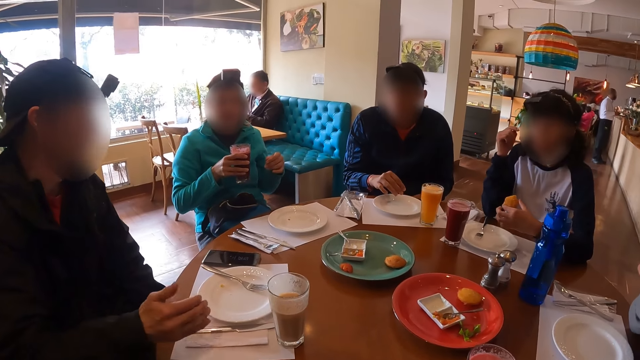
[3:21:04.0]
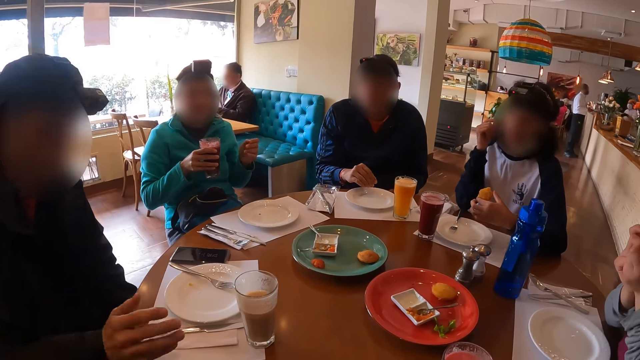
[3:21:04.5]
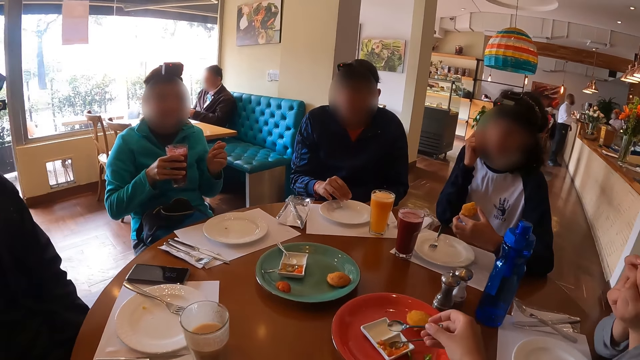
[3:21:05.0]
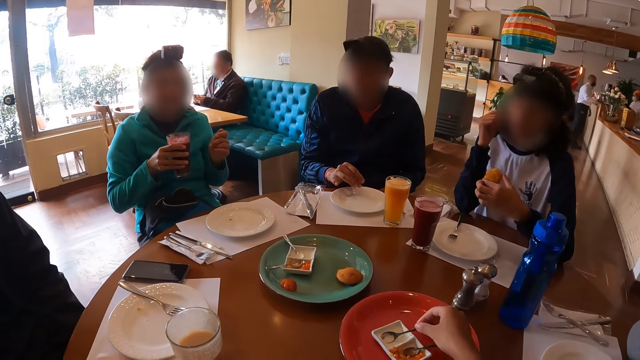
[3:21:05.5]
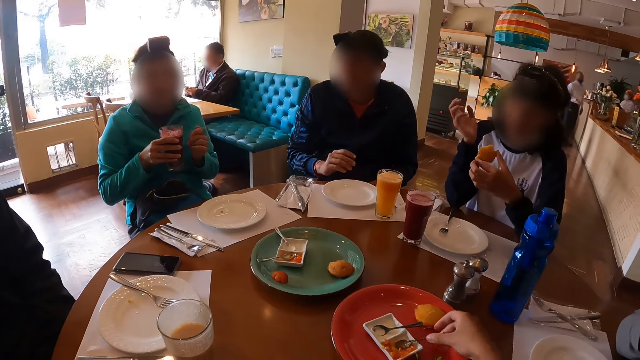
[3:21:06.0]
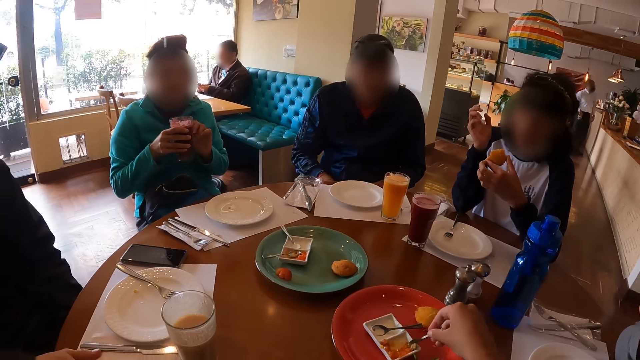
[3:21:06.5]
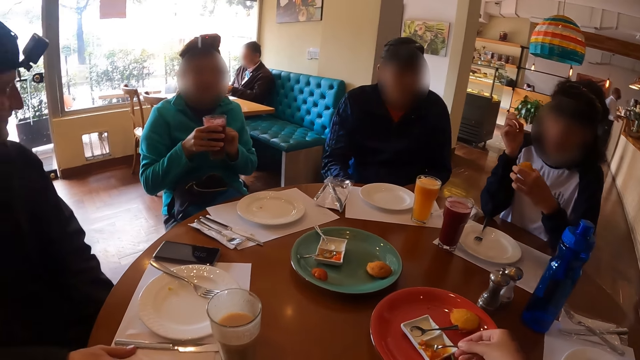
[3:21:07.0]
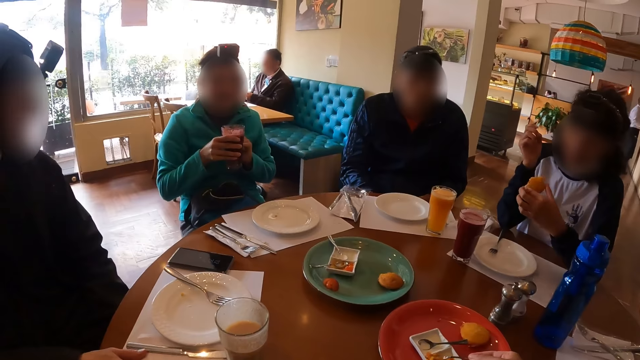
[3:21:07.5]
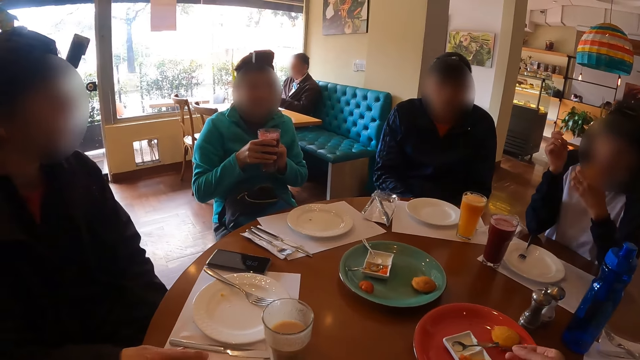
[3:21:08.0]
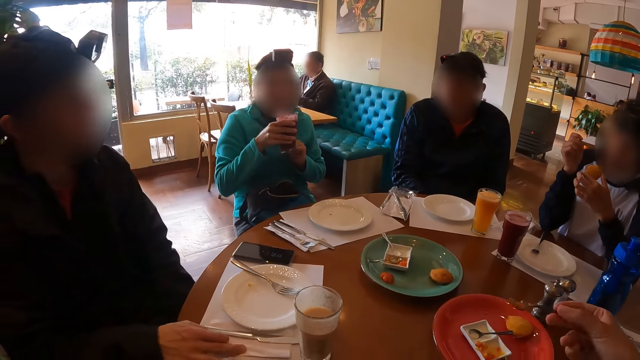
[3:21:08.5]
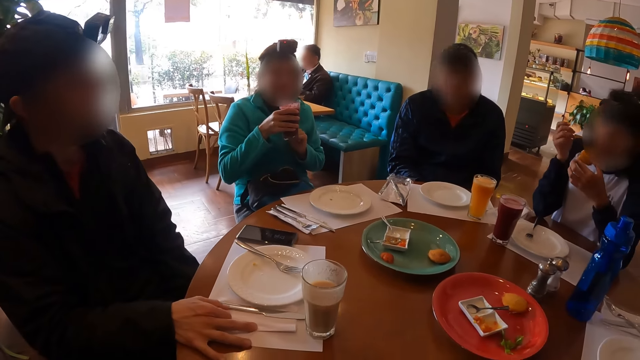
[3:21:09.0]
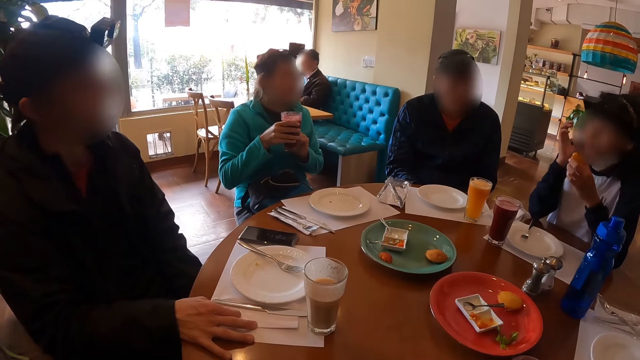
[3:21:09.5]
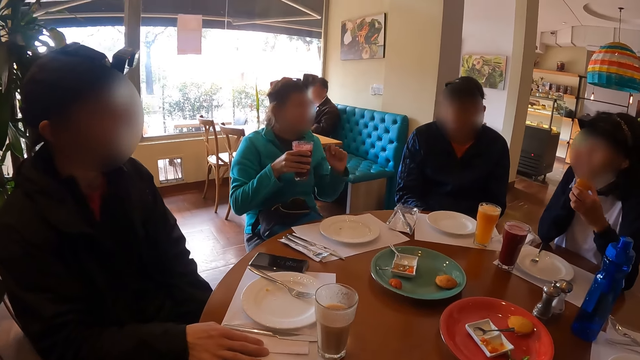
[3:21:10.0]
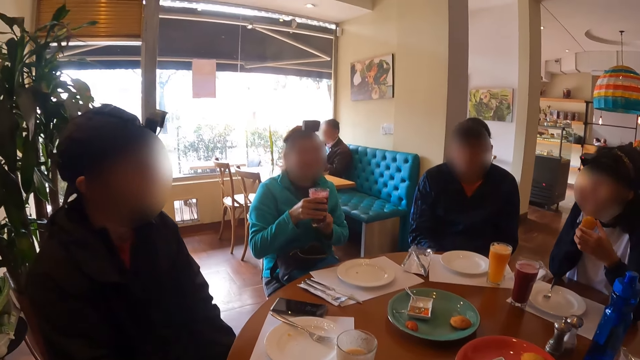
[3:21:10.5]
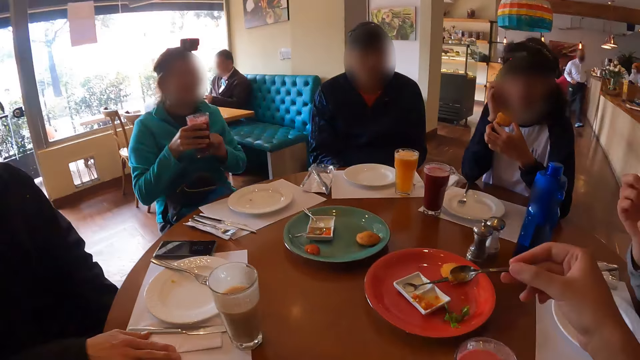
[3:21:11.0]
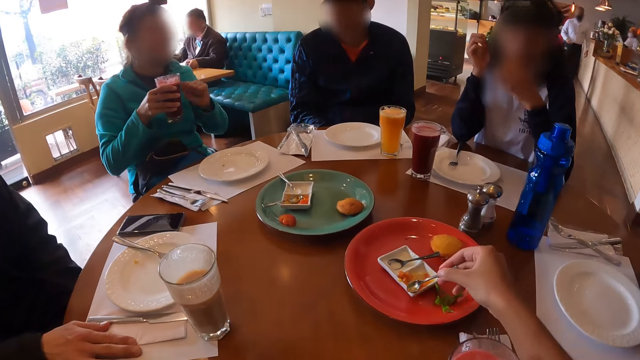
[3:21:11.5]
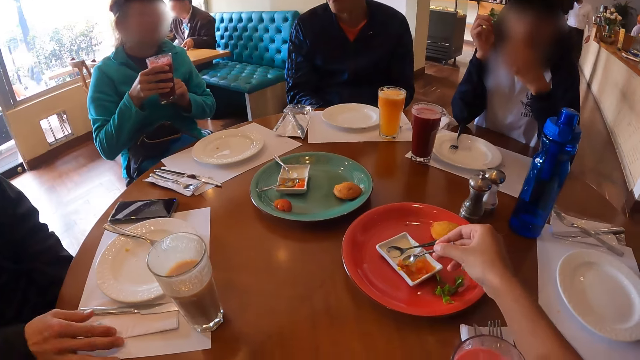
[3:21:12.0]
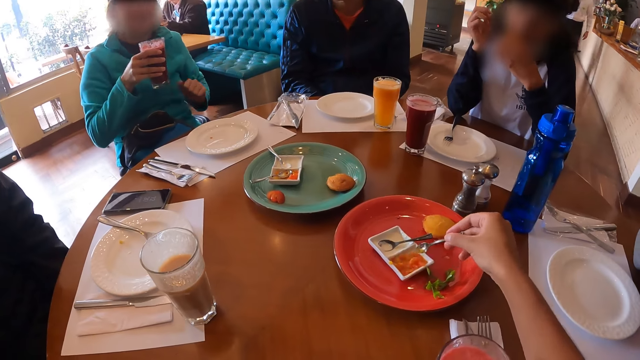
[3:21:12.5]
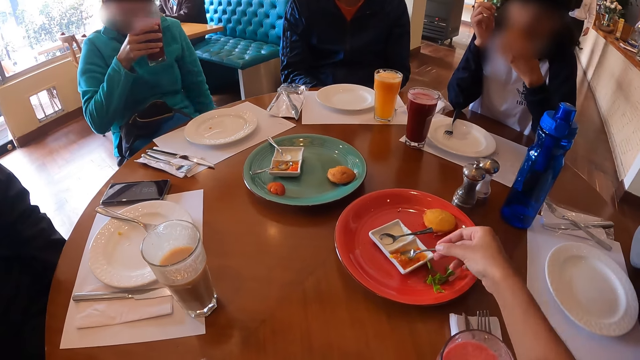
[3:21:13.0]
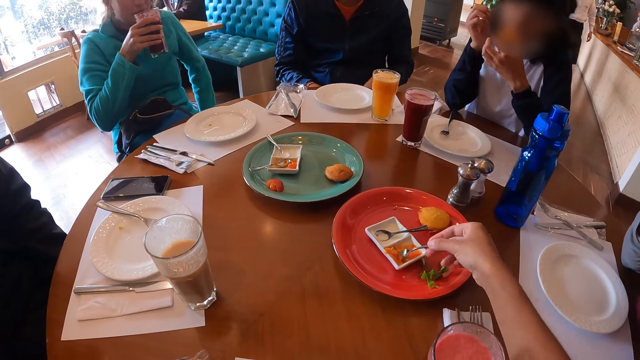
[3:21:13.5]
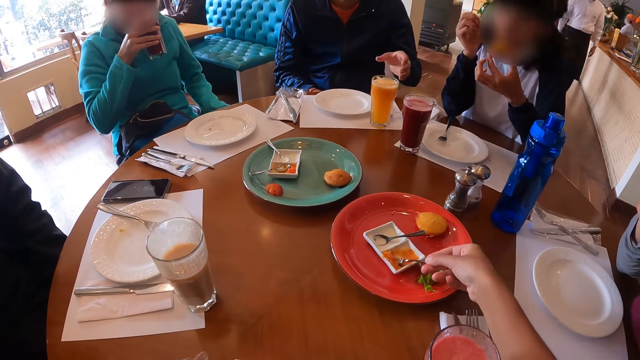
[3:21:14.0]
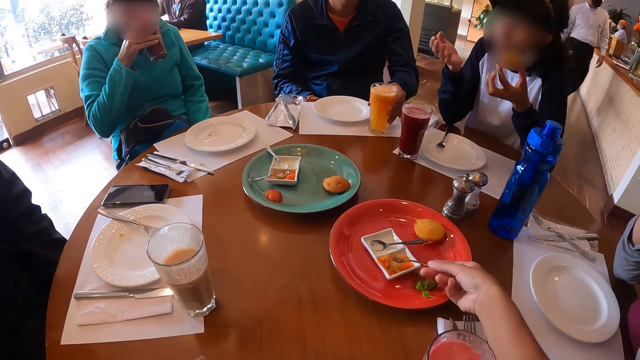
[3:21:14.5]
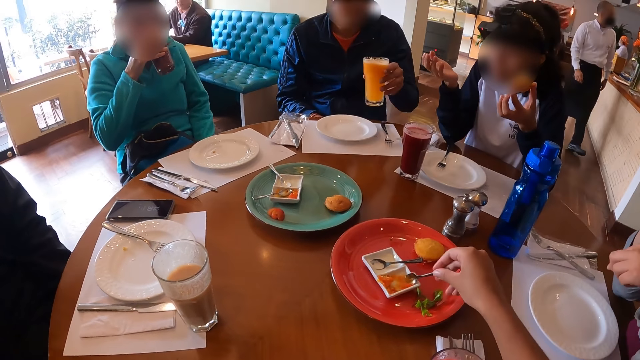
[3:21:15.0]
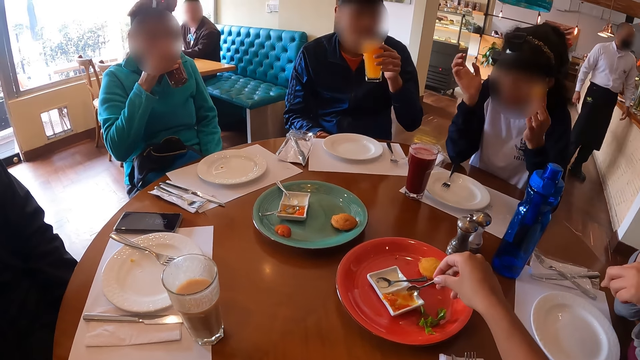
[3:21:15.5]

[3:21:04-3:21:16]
The camera wearer places the spoon in her right hand on the saucer on the plate on the table. She picks the spoon on the saucer on the plate on the table with her right hand and scoops carrot sauce from the saucer on the plate on the table with the spoon in her right hand. She scoops carrot sauce again. A woman eats from the cake in her left hand. Another woman drinks from the cup of smoothies in her right hand. A man picks the cup of smoothies from the table with his left hand and drinks from the cup of smoothies in his left hand.

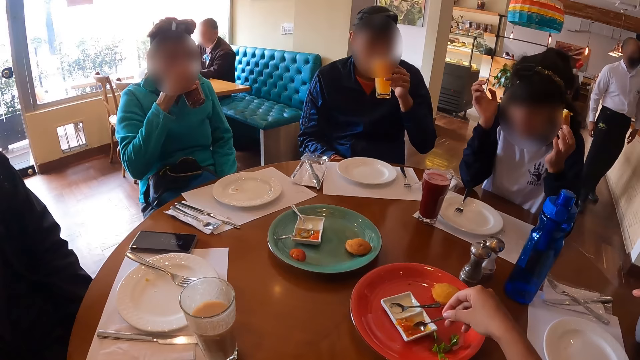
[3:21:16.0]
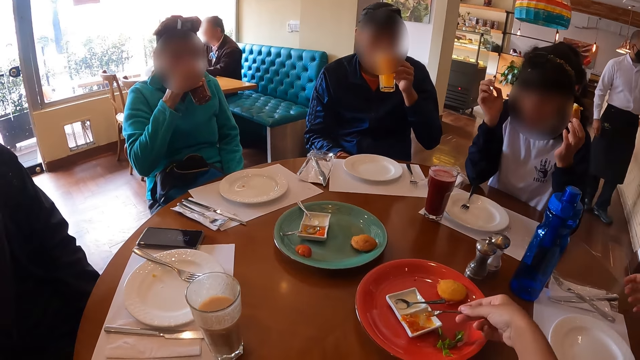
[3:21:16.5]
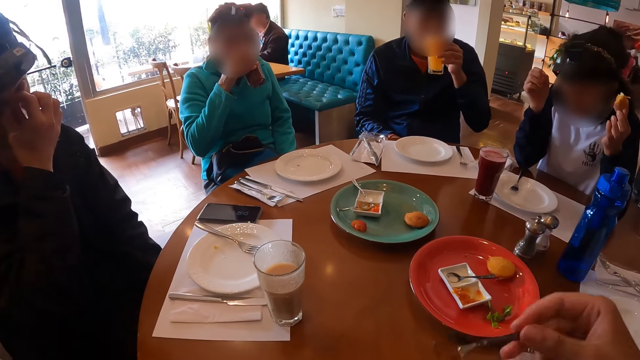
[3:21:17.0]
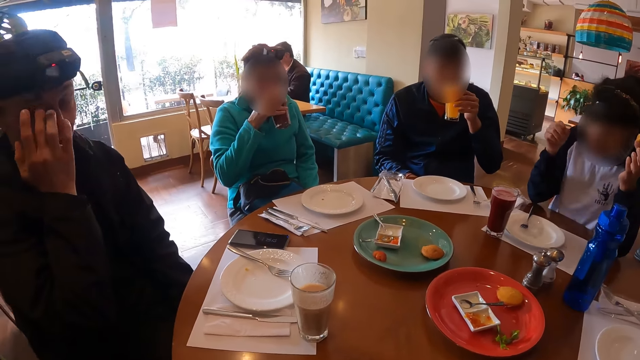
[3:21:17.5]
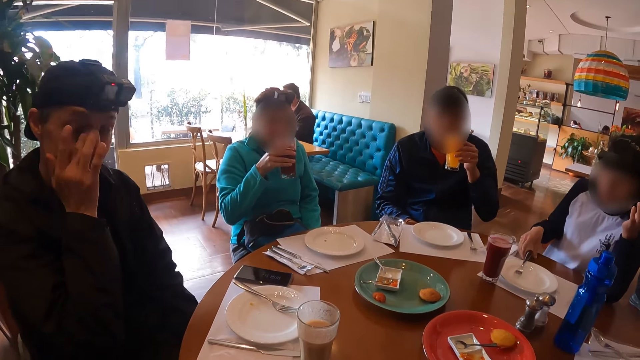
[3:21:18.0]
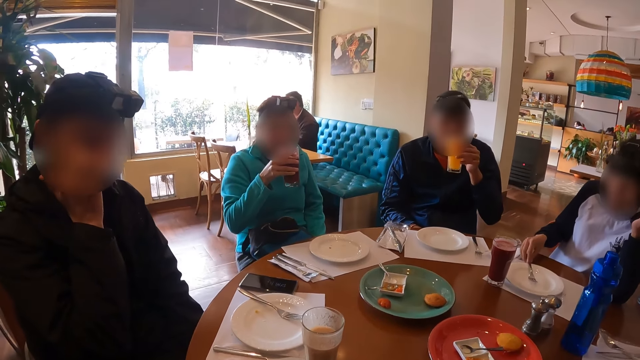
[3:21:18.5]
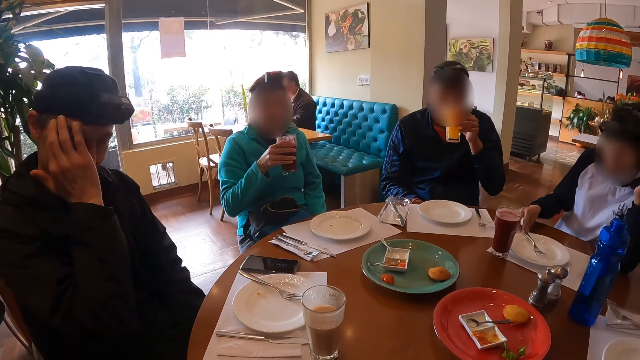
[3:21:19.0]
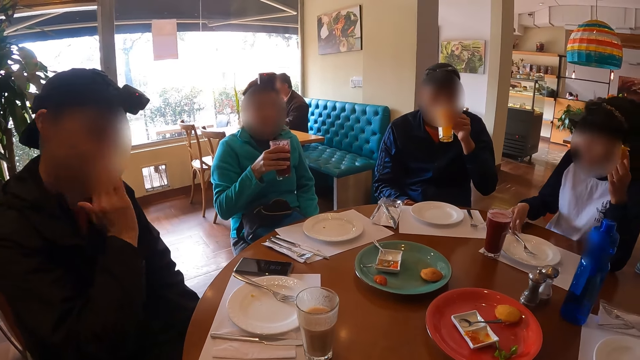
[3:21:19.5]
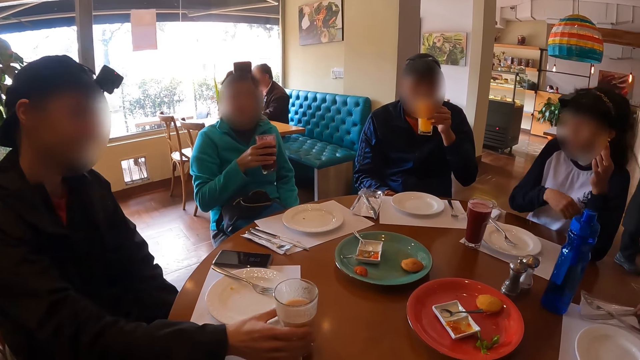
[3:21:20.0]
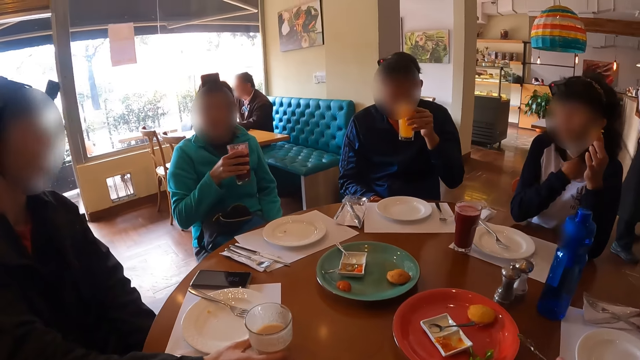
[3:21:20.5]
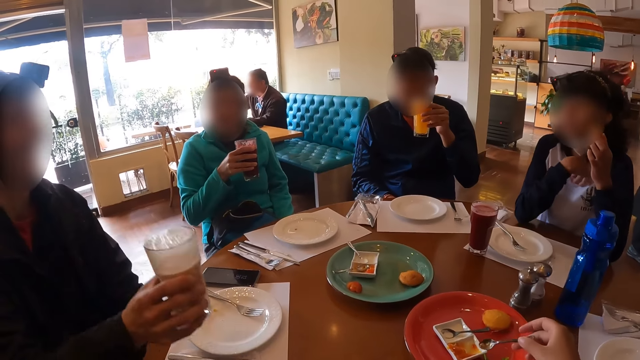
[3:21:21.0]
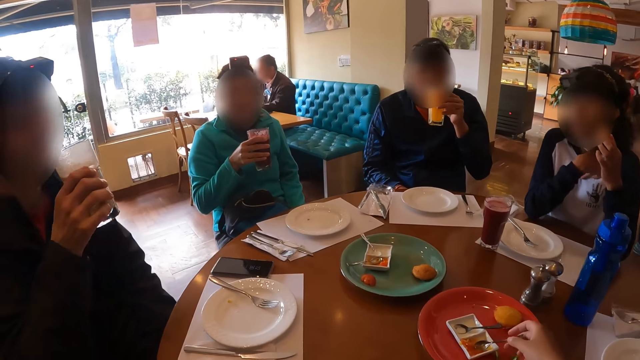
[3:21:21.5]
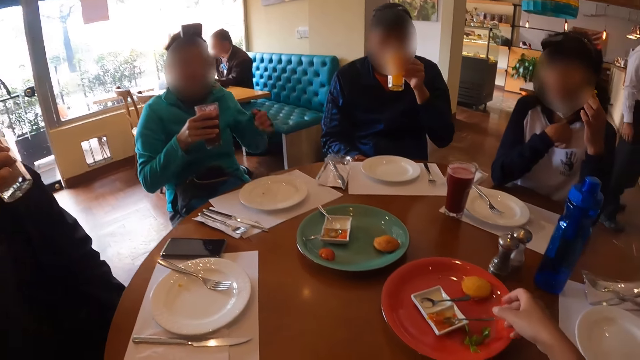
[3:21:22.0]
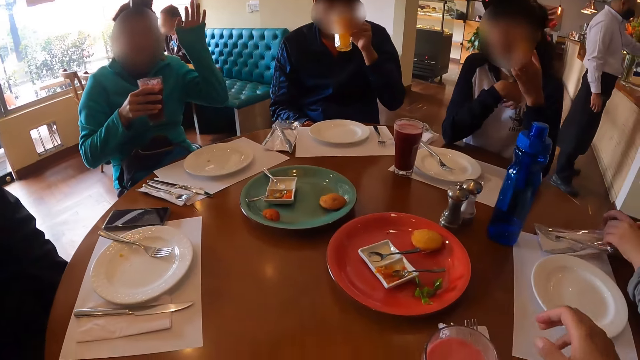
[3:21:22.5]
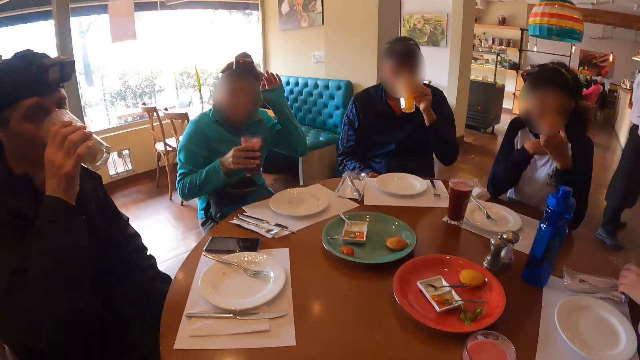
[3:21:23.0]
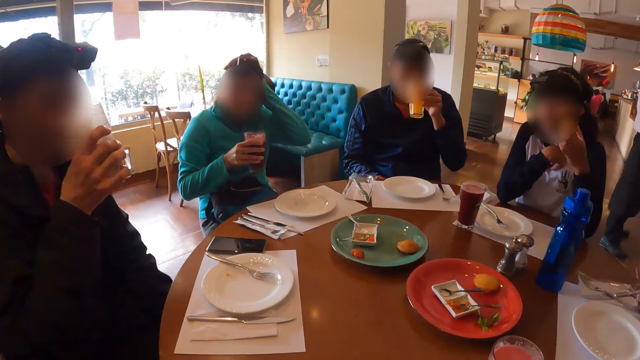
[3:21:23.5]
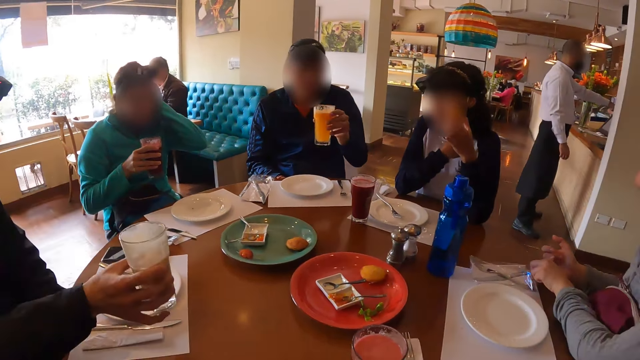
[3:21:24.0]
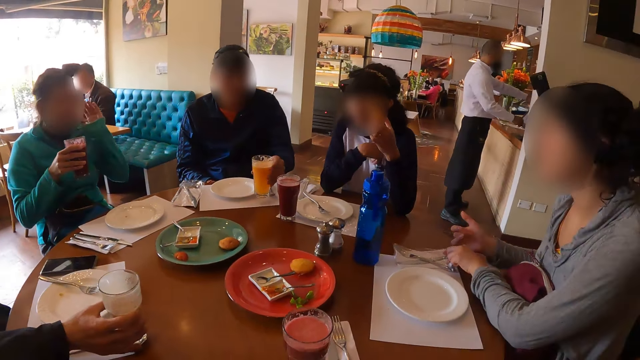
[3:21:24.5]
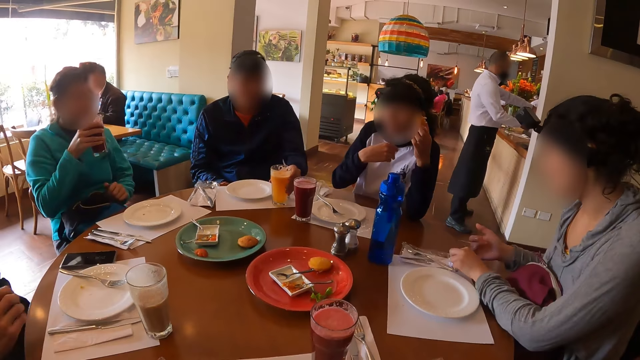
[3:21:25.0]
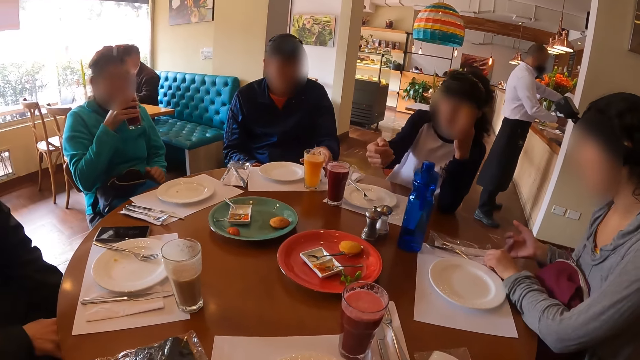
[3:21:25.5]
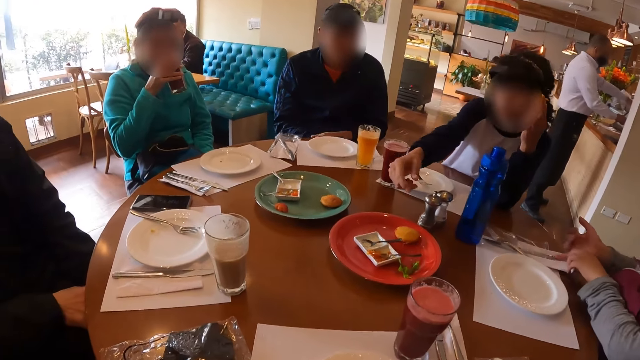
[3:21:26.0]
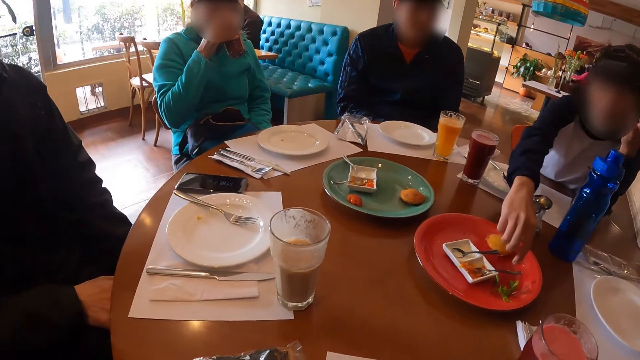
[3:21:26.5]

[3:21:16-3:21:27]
The camera wearer stares at a man. She eats the condiment. Another man scratches his eye with his right hand. The camera wearer stares at a third man. A woman adjusts the fork on the plate on the table with her right hand. The second man picks the cup of smoothies from the table with his right hand. The camera wearer looks around the restaurant. She places the spoon in her right hand on the saucer on the plate on the table. The second man drinks from the cup of smoothies in his right hand. Another woman strokes her hair with her left hand. The second man places the cup of smoothies in his right hand on the table. A third woman picks a serviette from the table with her left hand. A fourth man places the cup of smoothies in his left hand on the table. The second woman drinks from the cup of smoothies in her right hand.
